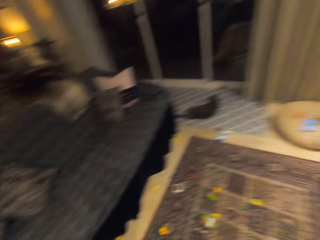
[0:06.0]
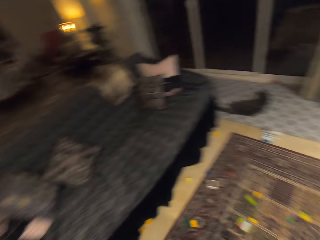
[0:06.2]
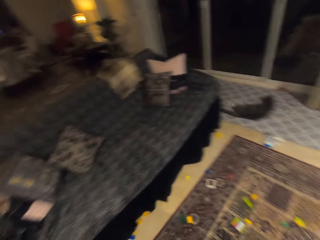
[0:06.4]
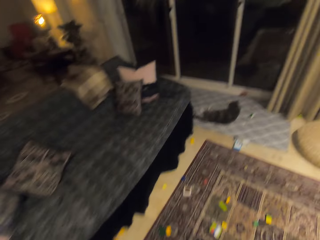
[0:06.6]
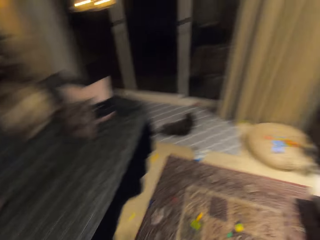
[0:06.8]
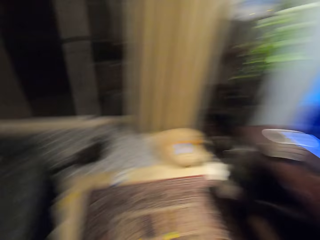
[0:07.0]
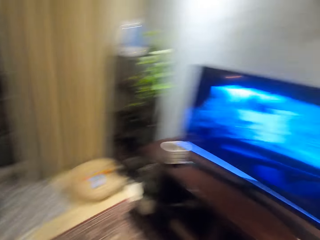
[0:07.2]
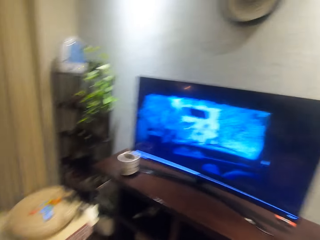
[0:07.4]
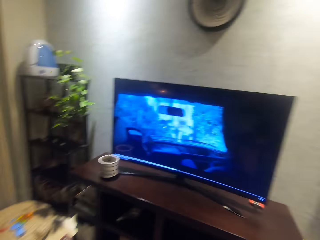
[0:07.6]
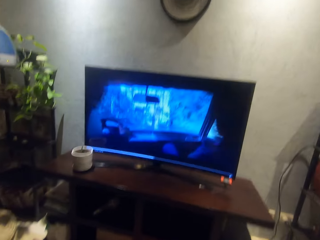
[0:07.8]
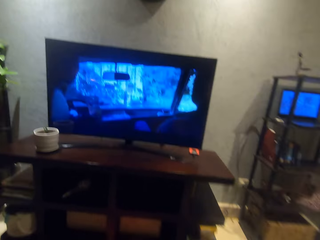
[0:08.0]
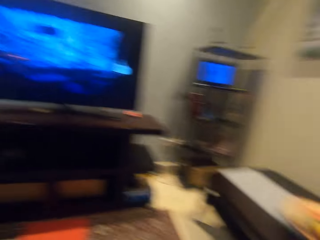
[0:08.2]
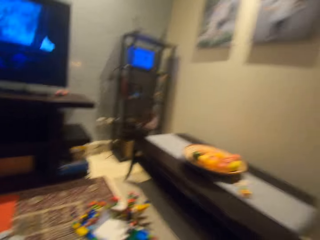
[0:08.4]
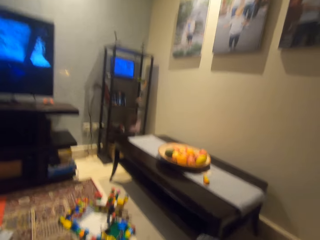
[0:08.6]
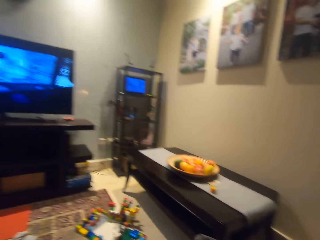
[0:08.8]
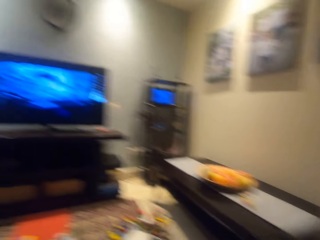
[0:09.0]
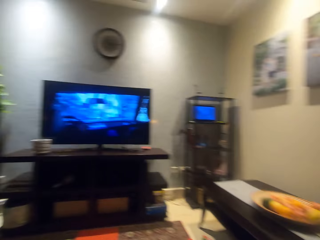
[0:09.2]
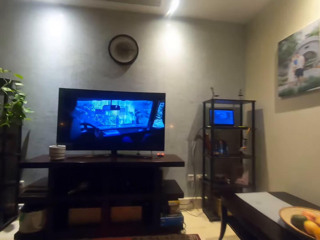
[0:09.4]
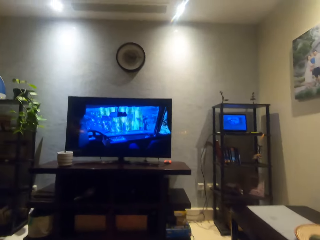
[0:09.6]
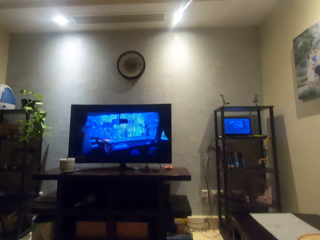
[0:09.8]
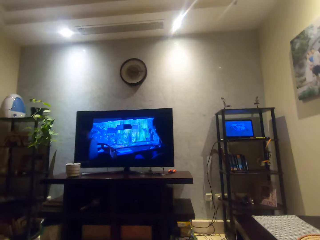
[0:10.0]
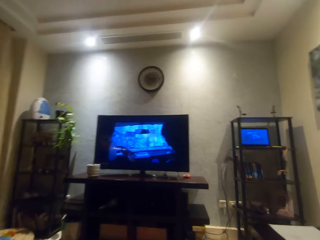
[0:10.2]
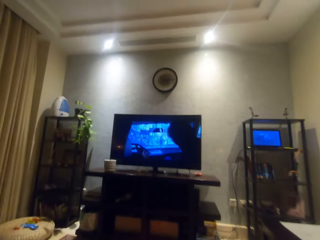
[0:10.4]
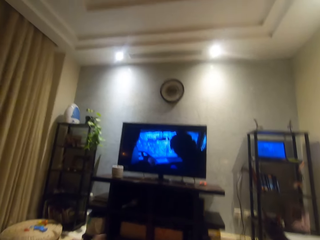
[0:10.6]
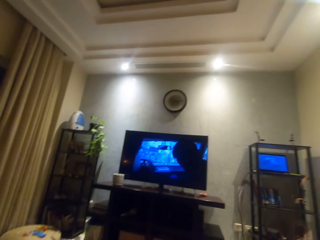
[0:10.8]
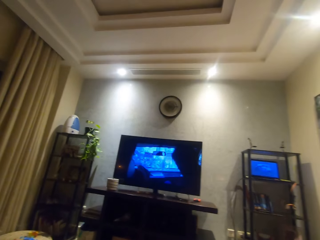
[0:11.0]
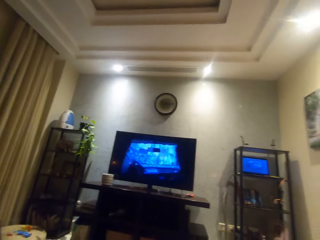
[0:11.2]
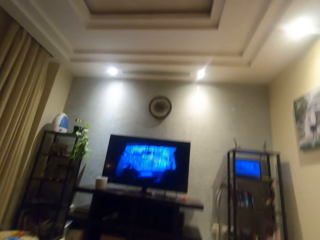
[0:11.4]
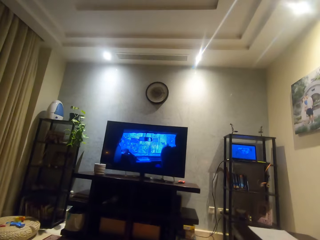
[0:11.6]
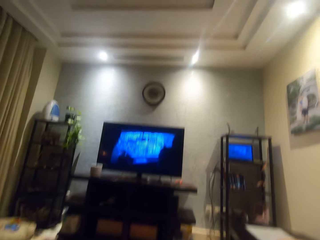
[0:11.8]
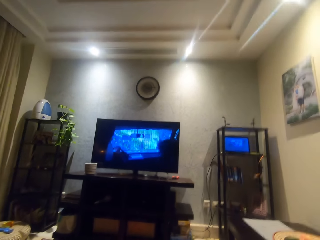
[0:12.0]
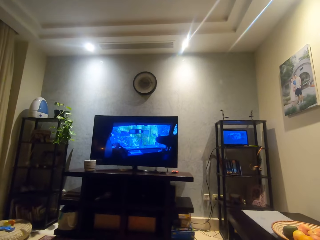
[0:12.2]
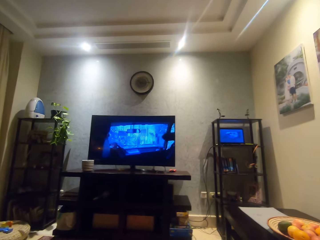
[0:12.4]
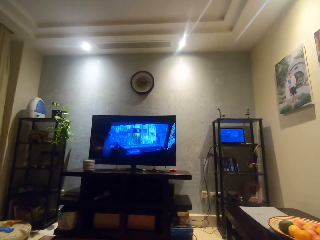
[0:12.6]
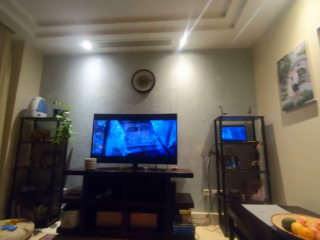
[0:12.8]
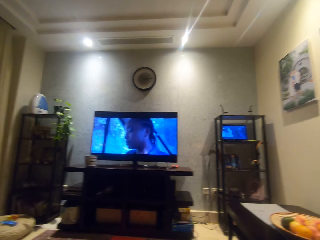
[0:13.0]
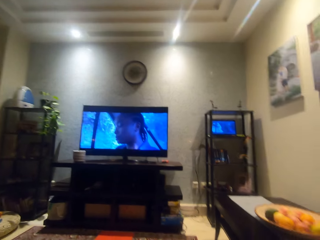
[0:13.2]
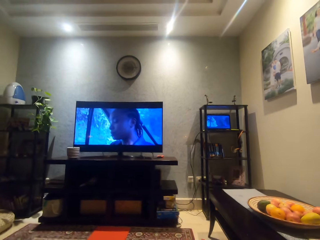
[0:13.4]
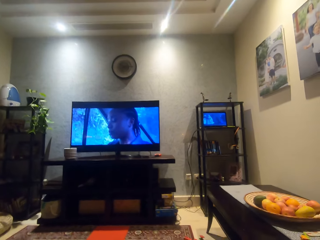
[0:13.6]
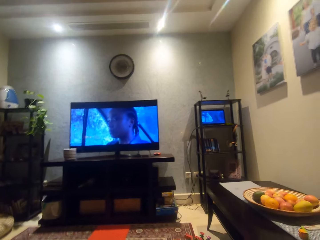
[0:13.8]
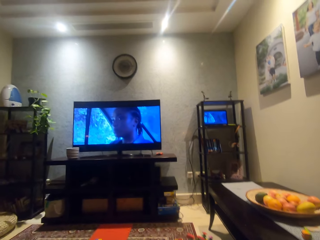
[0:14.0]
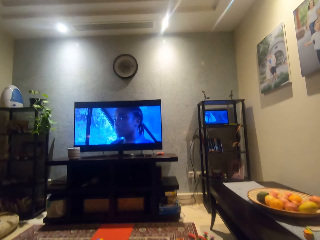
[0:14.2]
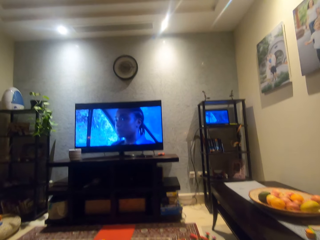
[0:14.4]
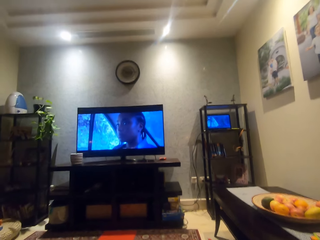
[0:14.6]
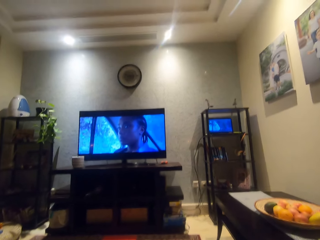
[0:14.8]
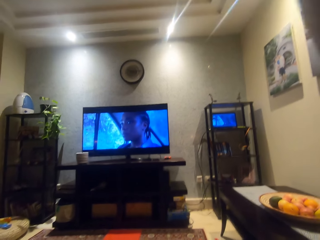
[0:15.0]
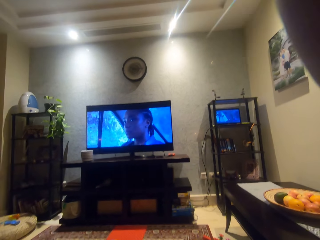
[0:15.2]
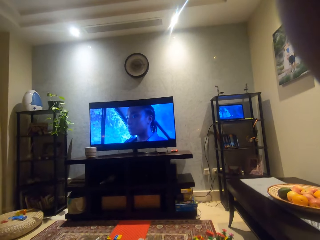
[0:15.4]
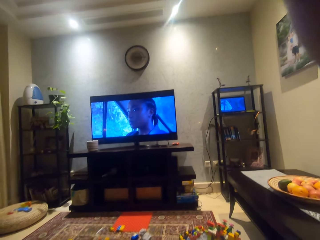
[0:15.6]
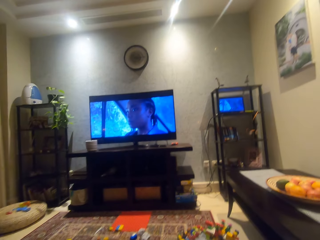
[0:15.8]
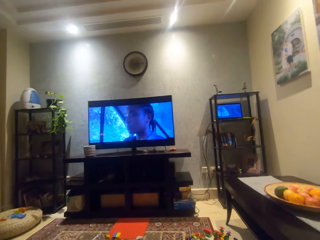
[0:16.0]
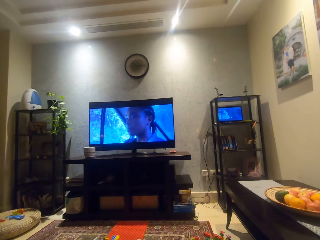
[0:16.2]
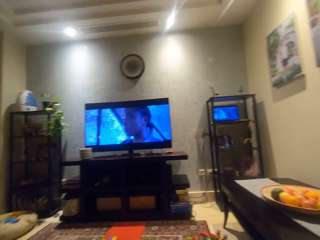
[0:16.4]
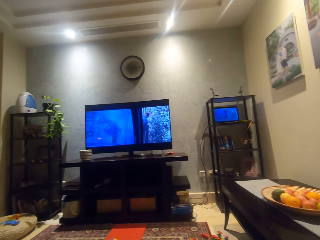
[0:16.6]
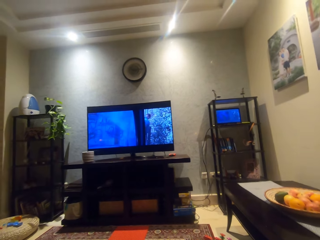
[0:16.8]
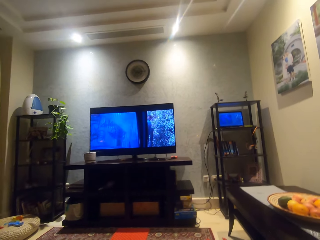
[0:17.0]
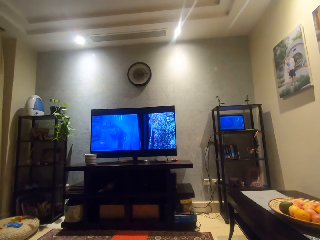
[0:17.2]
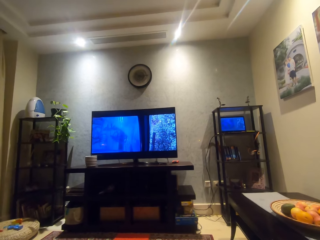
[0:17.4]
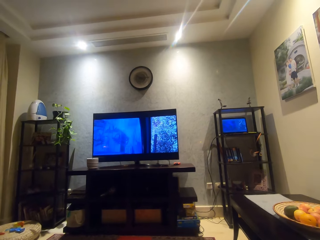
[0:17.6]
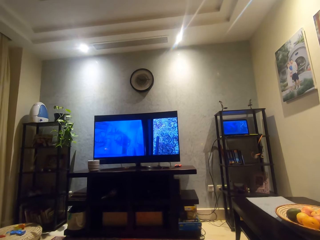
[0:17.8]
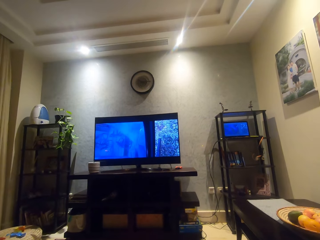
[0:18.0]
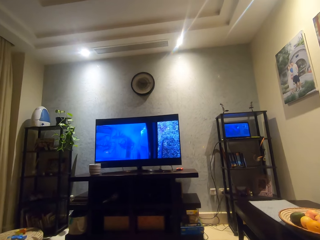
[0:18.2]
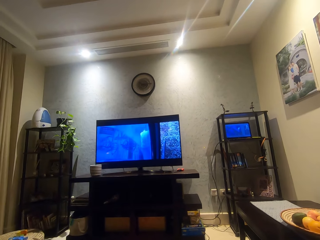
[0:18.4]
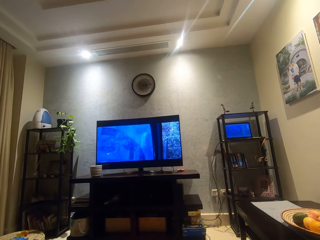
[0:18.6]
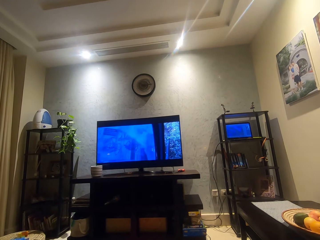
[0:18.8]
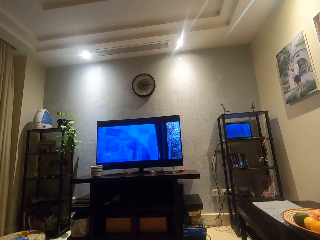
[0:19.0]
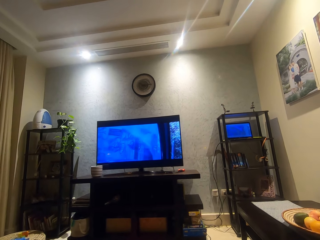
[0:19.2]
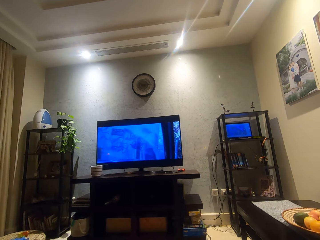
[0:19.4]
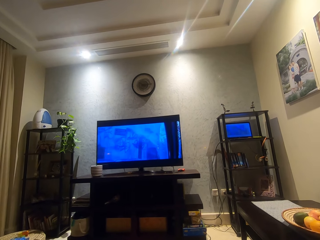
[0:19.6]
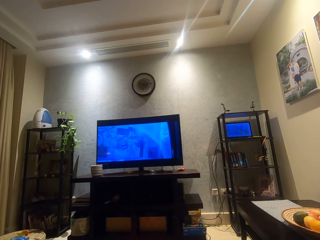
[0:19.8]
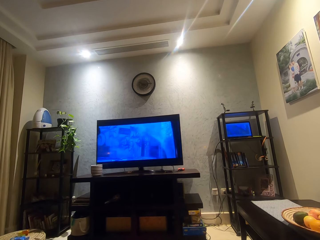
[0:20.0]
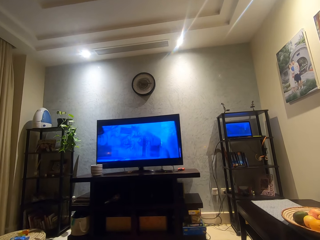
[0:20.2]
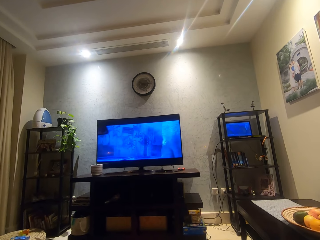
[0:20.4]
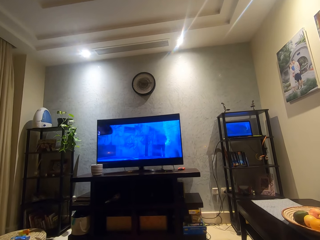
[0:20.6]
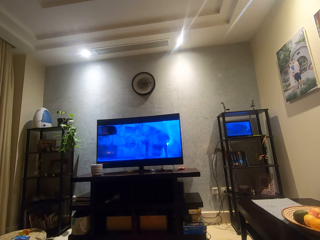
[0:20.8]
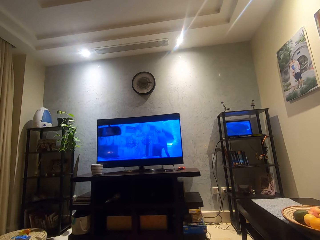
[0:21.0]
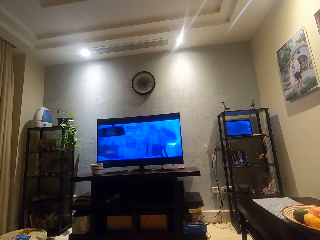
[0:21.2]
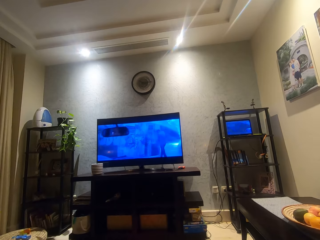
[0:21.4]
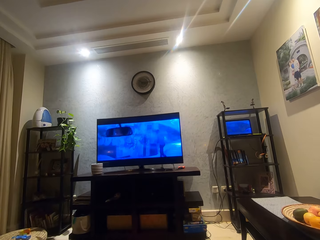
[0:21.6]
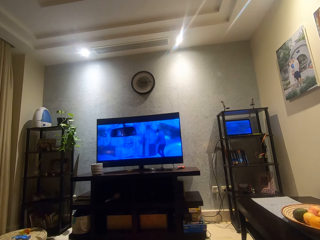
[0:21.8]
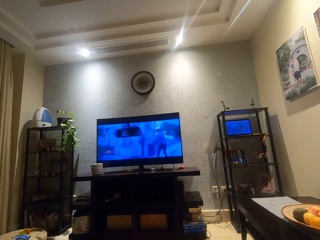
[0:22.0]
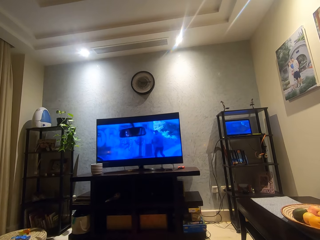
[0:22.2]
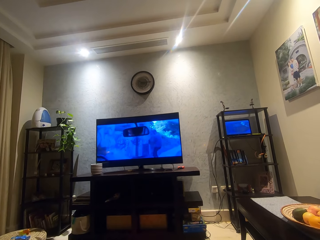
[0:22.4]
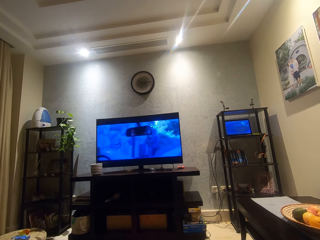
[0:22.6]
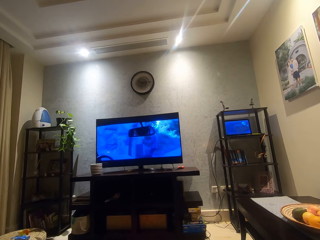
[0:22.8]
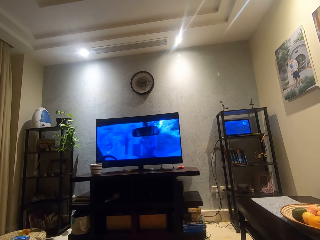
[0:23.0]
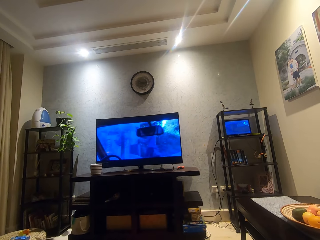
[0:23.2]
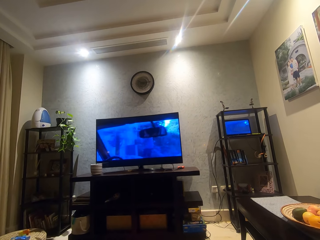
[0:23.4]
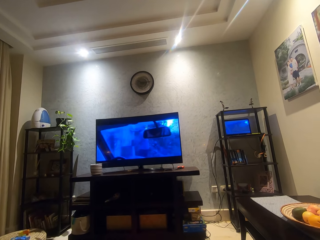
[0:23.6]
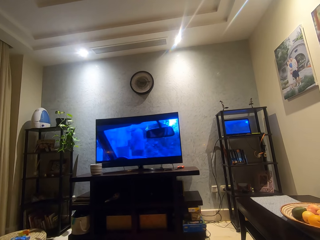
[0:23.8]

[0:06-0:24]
The camera wearer walks towards a chair. They turn around. They stare at a television.

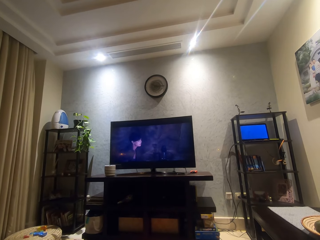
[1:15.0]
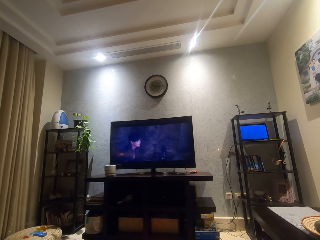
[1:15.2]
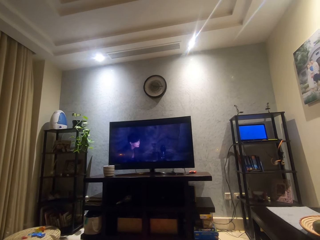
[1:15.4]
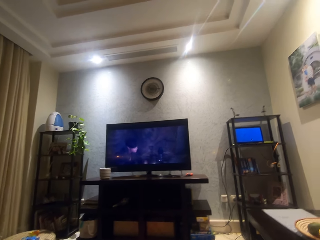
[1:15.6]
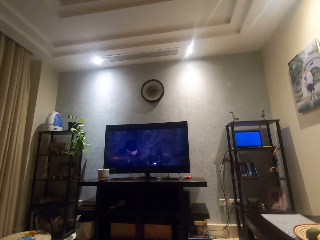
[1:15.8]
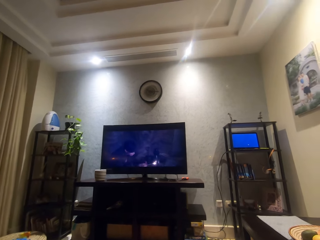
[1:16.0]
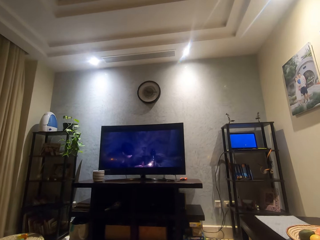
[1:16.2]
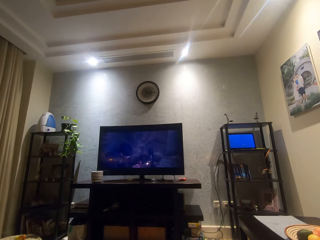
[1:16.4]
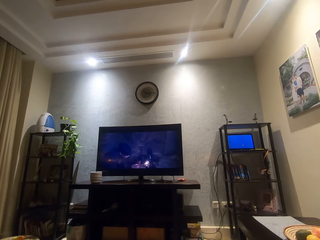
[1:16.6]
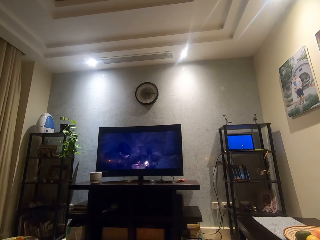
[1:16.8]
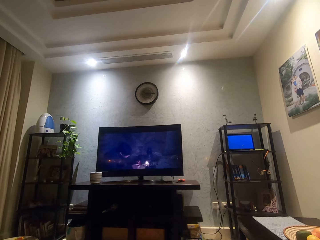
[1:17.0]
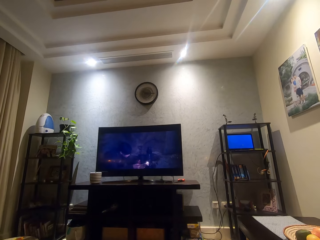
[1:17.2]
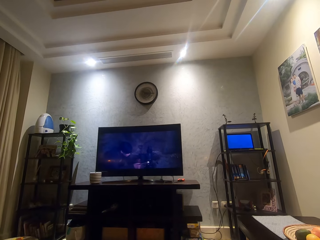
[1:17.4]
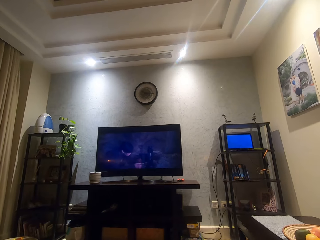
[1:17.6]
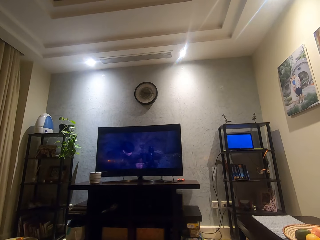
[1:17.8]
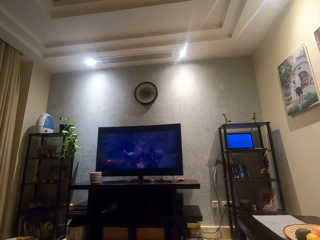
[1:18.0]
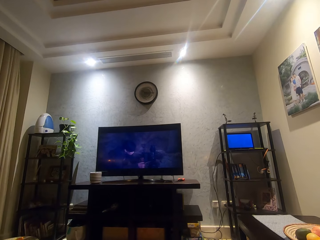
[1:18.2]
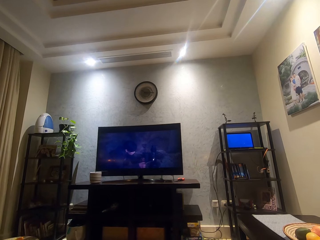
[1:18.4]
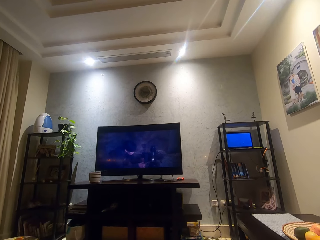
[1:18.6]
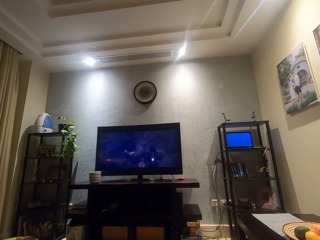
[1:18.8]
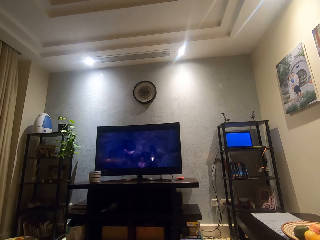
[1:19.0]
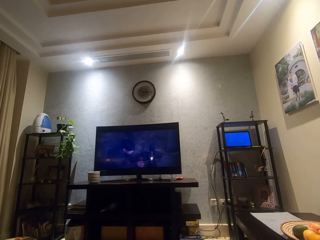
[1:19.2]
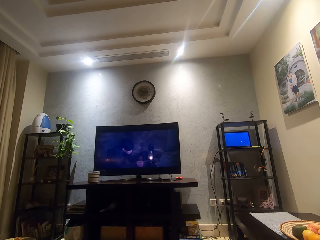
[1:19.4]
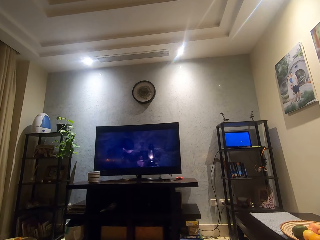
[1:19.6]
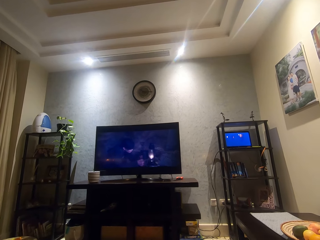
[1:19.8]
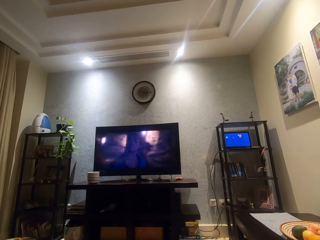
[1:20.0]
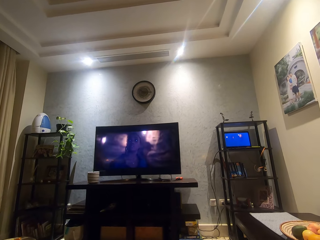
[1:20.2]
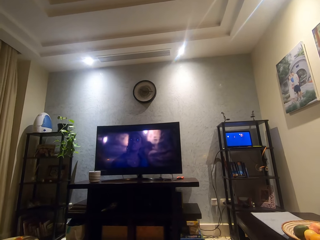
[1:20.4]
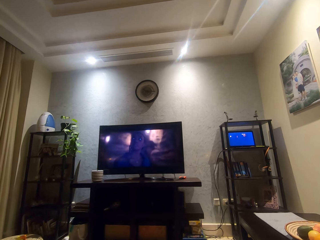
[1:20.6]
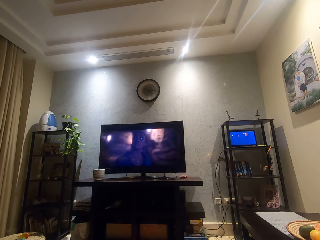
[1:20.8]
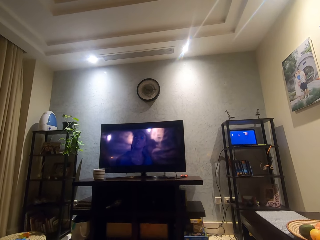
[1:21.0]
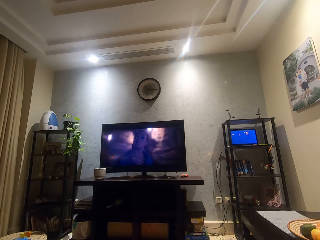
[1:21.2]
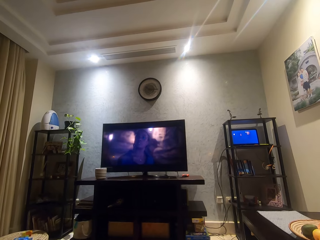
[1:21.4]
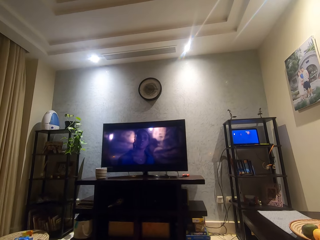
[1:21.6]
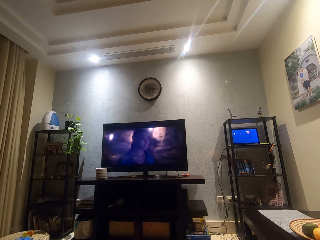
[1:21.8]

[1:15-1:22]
The camera wearer turns to the side. They watch a movie.
